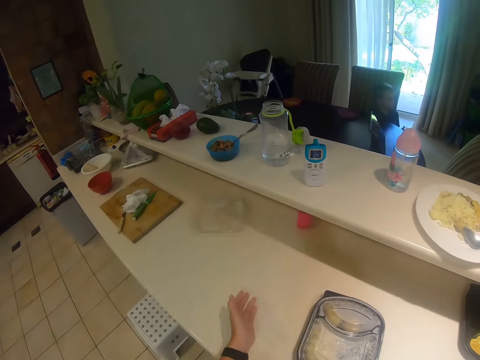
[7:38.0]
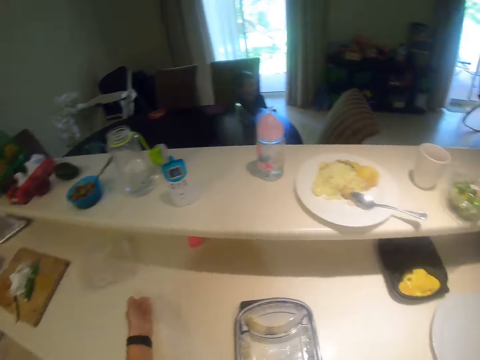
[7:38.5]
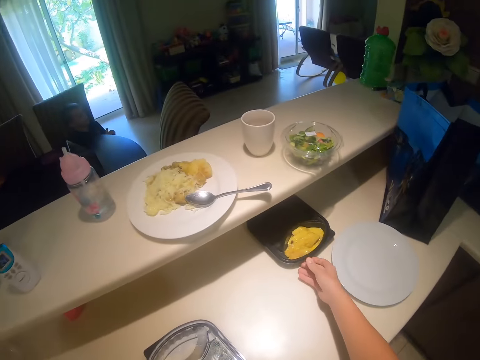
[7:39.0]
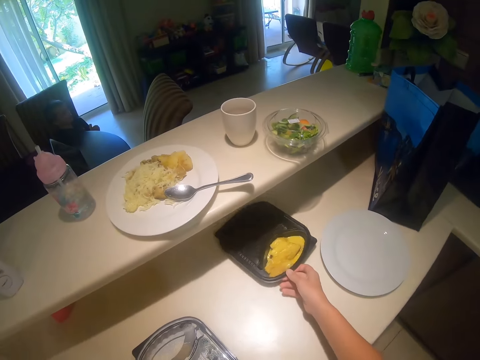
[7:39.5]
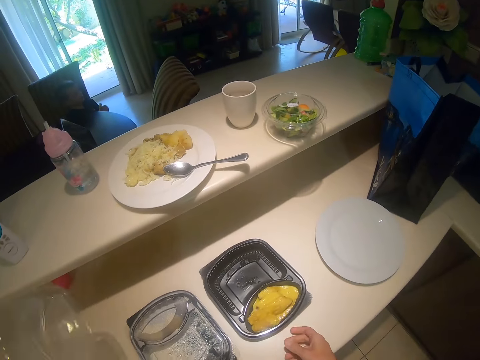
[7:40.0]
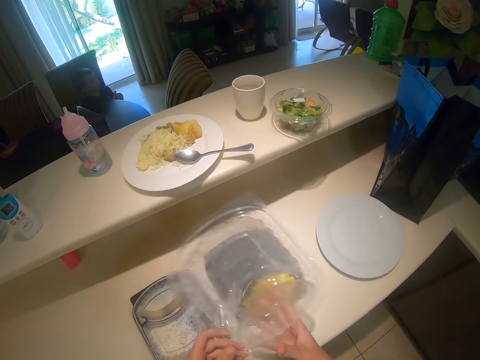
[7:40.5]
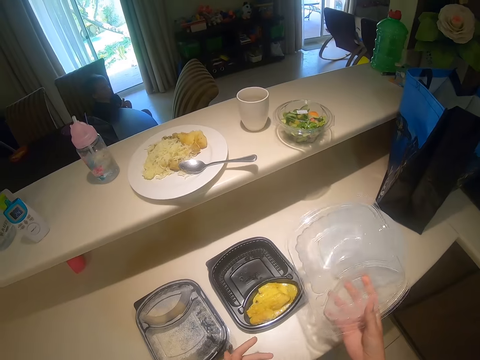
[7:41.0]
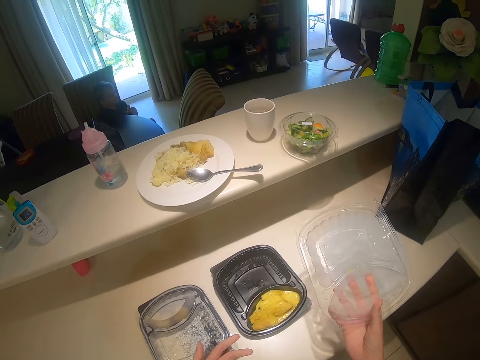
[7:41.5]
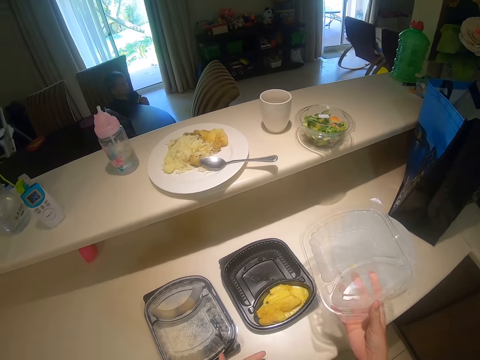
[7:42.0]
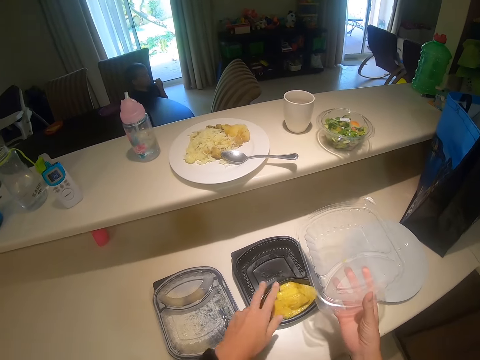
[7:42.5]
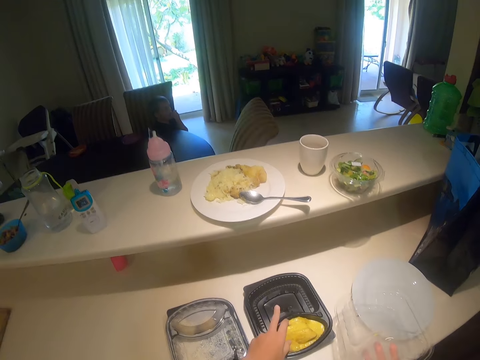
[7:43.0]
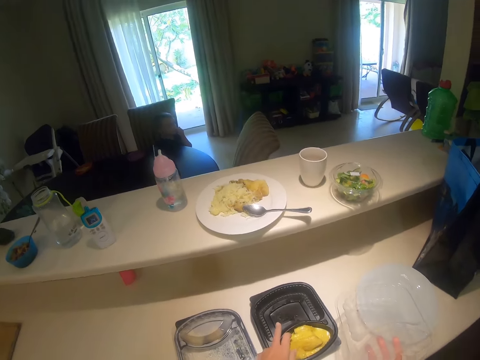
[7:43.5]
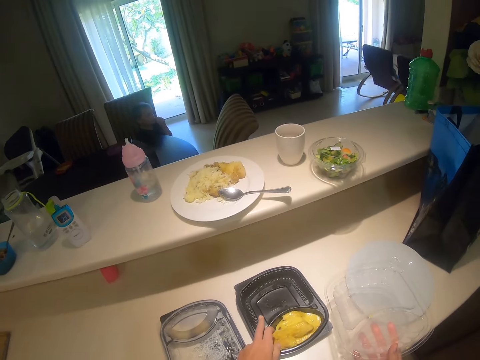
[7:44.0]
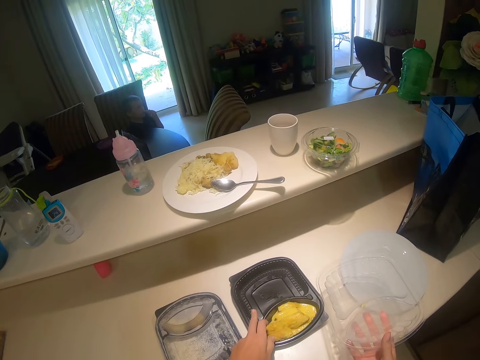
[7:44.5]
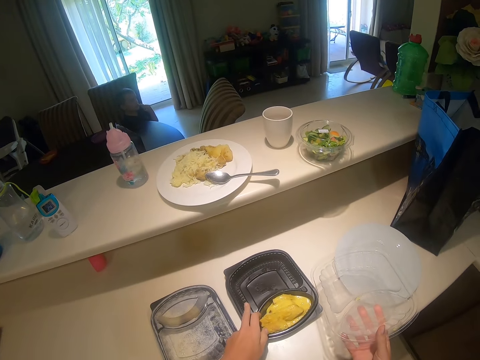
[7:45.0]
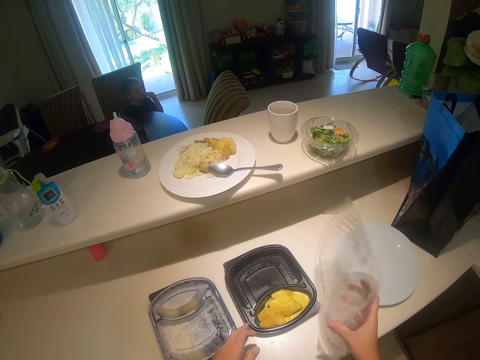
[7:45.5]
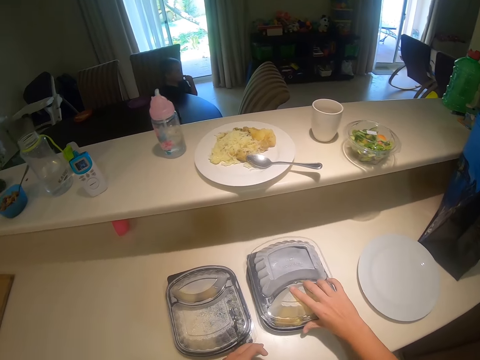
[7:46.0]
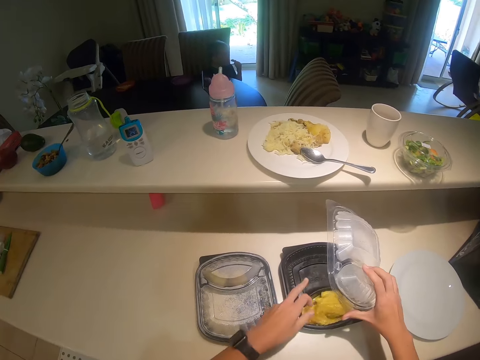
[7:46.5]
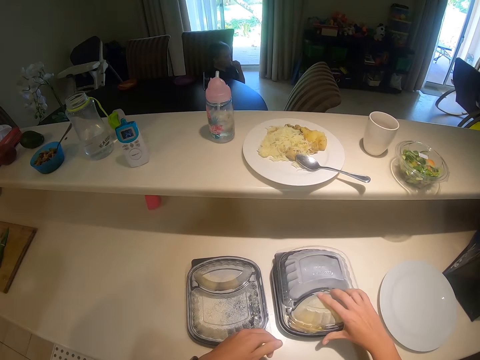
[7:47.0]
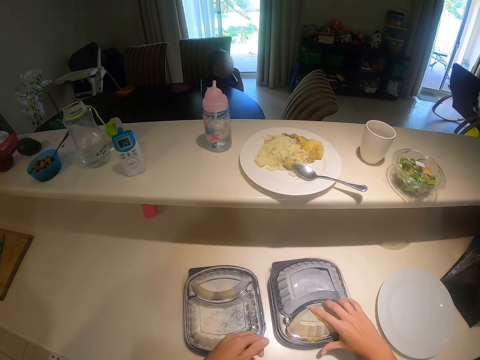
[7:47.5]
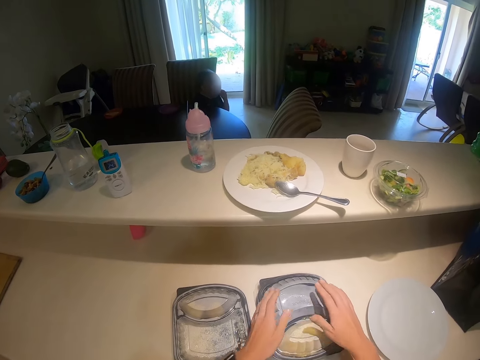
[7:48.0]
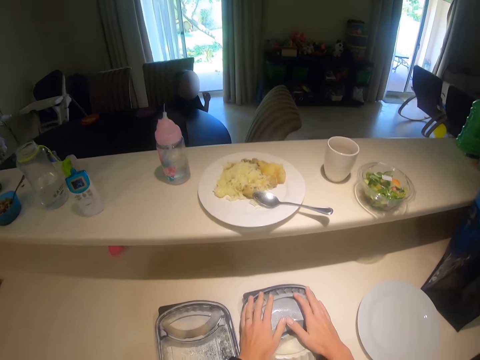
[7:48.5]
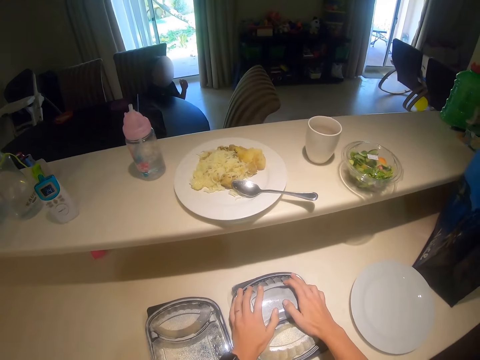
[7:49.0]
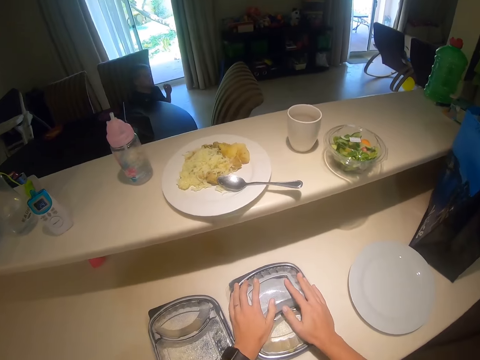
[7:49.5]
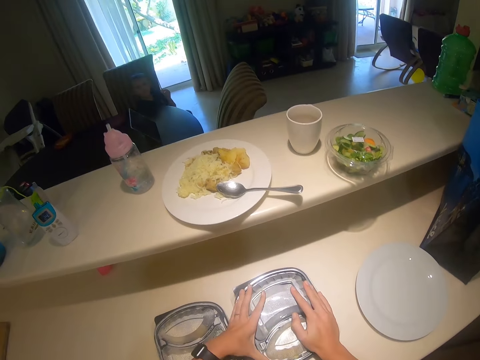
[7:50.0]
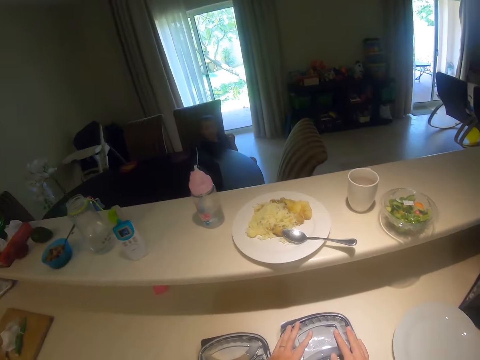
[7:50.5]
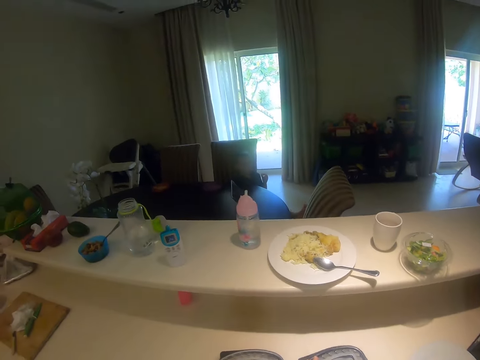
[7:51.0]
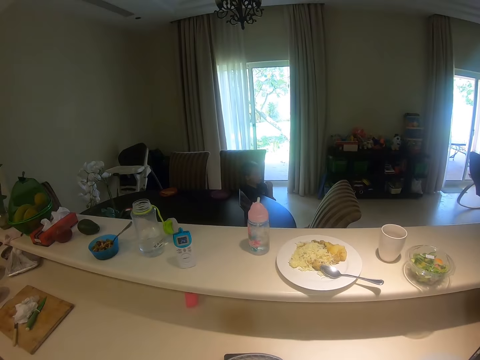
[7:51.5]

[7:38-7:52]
The camera wearer moves a plate. They move a plastic package. They close the package with the lid. They talk to a man. They close the package with the lid. They cover the food.

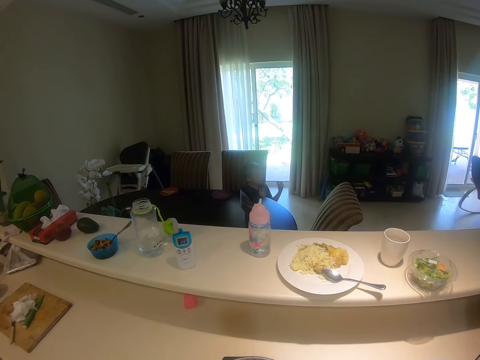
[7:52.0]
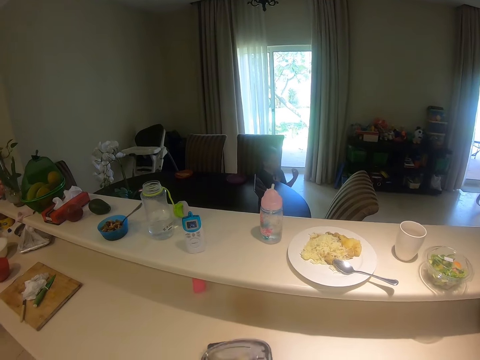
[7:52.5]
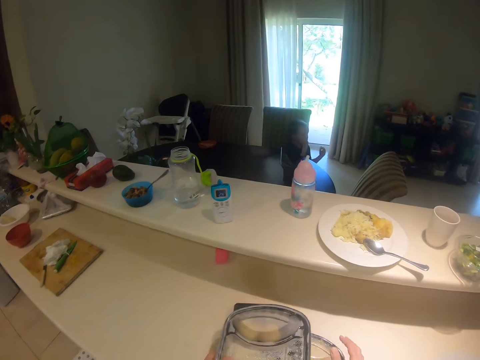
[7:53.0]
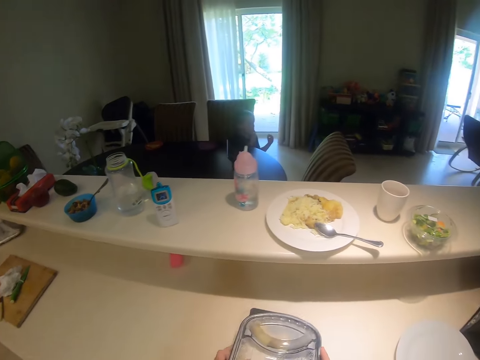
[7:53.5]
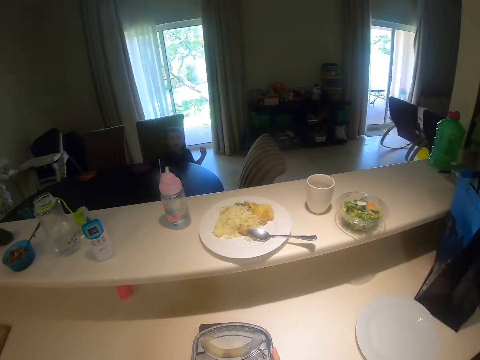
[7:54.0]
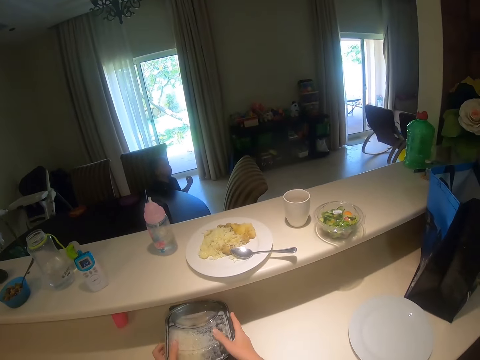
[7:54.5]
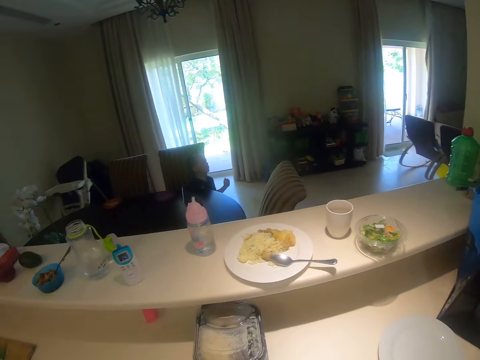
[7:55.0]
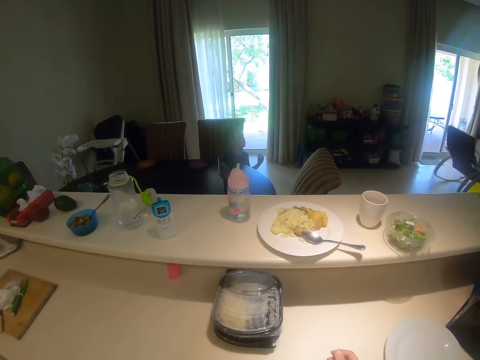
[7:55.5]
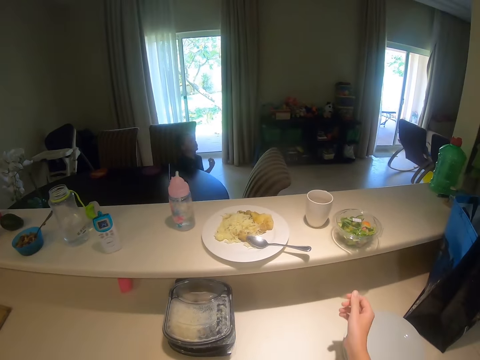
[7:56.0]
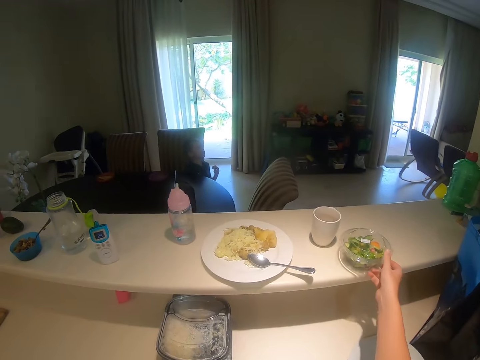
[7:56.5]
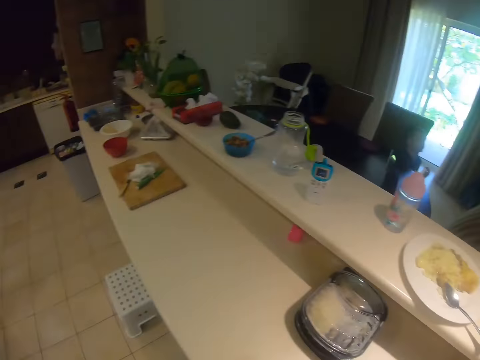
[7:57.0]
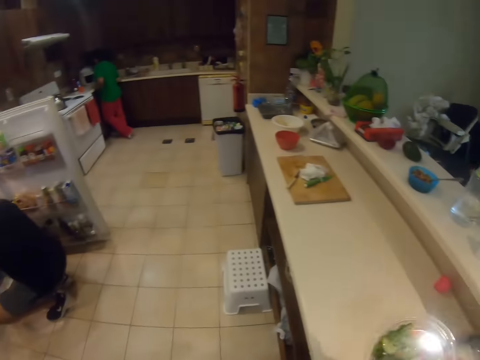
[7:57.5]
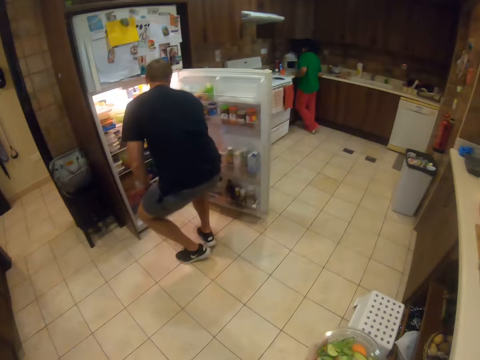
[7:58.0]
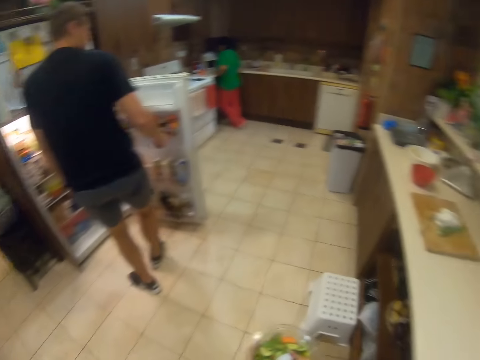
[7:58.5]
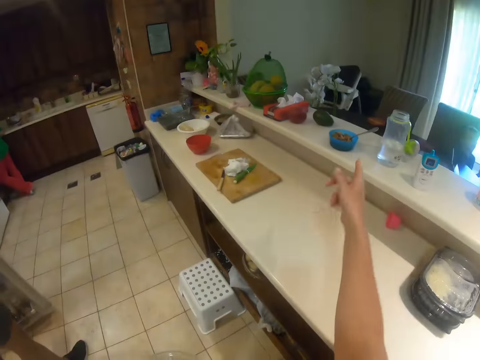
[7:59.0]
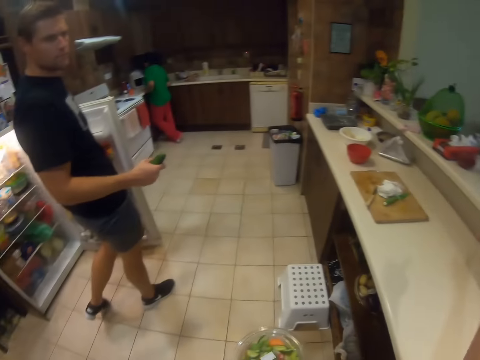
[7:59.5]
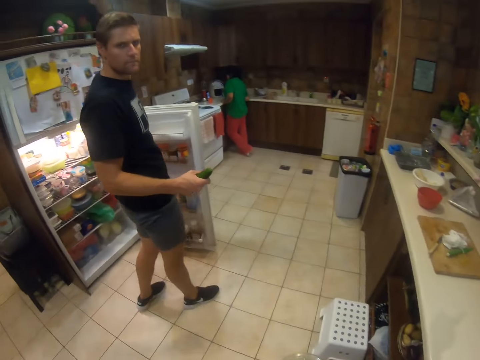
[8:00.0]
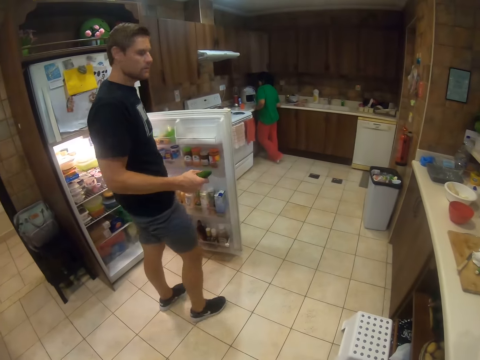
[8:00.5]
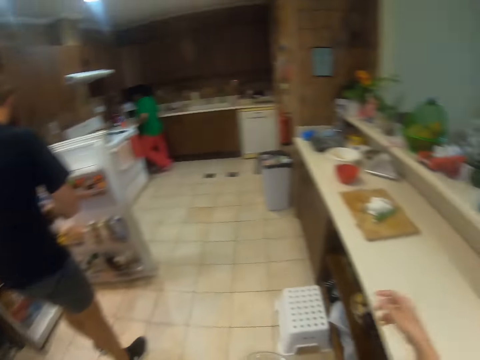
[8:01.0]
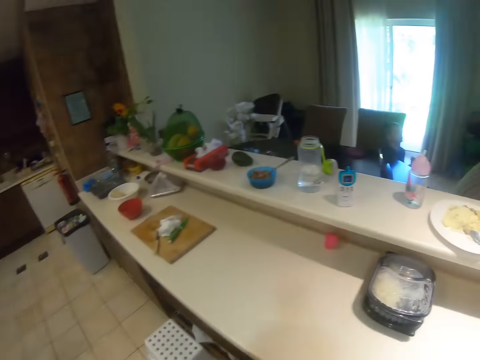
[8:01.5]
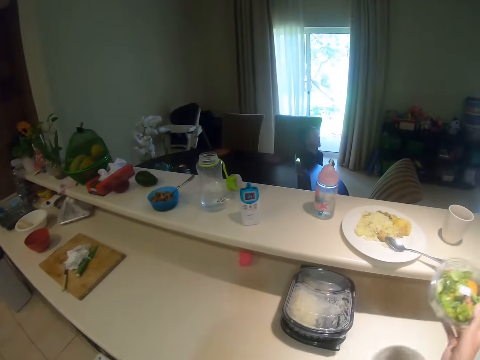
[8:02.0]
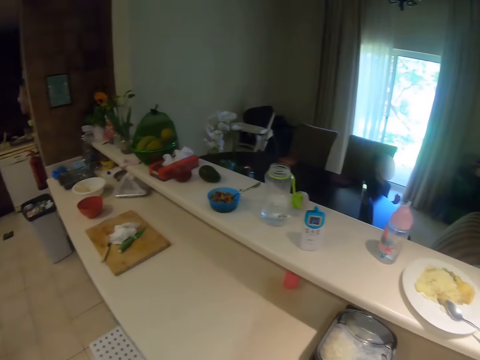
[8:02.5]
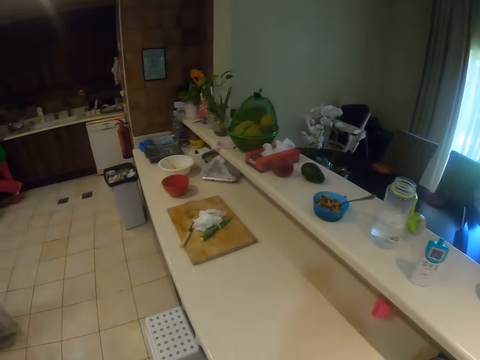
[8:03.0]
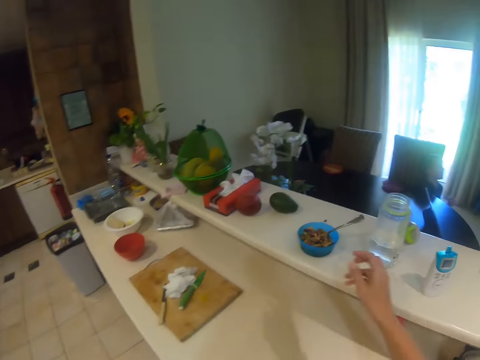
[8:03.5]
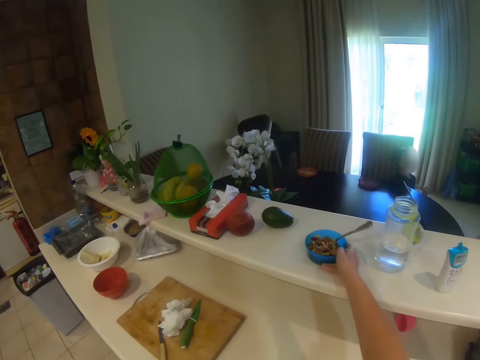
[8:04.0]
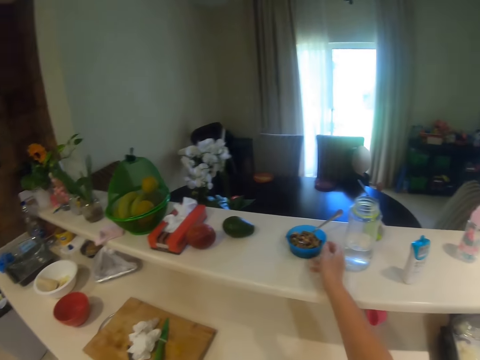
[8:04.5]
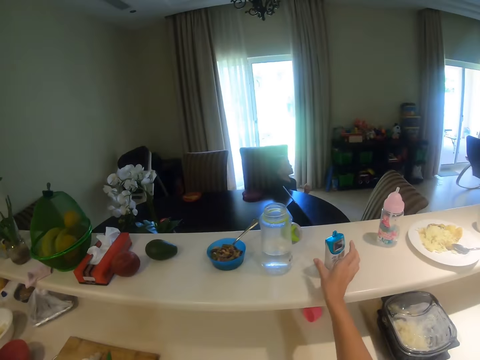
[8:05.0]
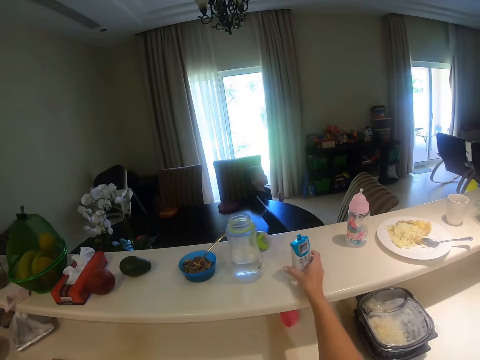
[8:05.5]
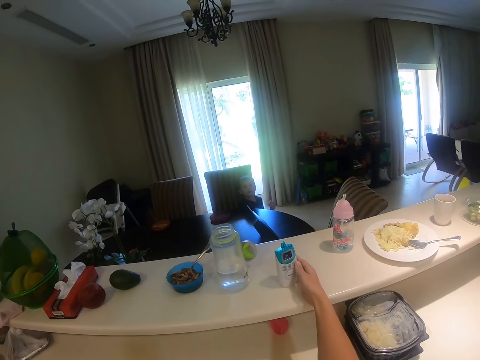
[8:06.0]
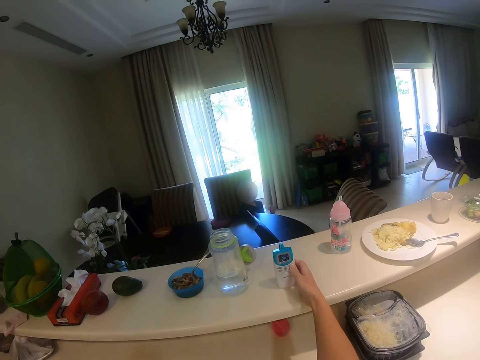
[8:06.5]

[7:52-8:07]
A person talks. The camera wearer moves the plastic package. They pick up a container. They talk. They look at another person. The first person talks. The camera wearer moves a bowl of something.
